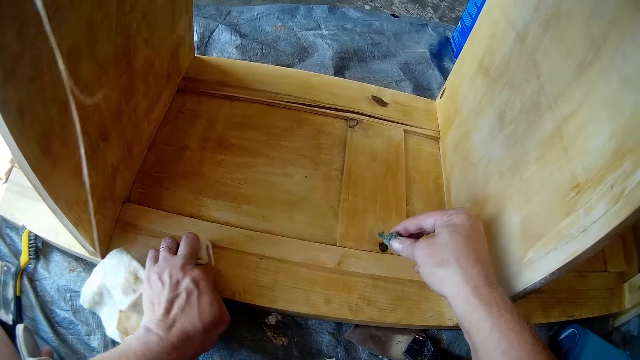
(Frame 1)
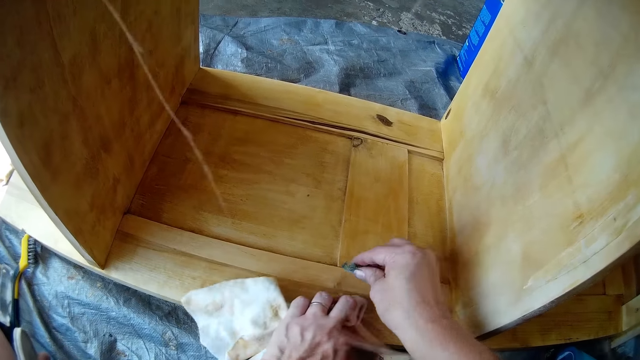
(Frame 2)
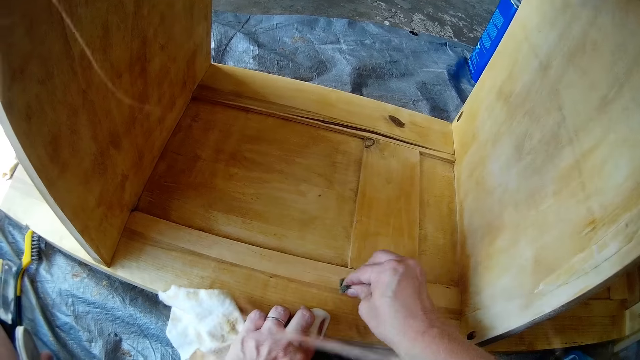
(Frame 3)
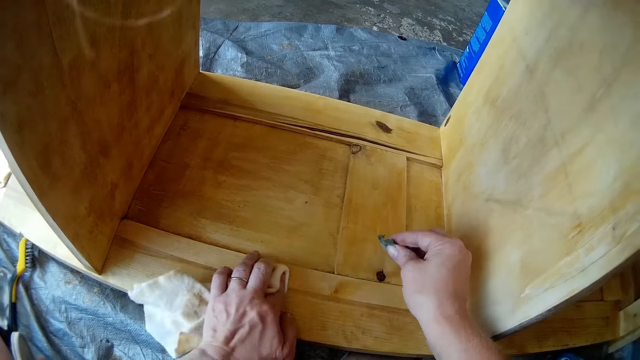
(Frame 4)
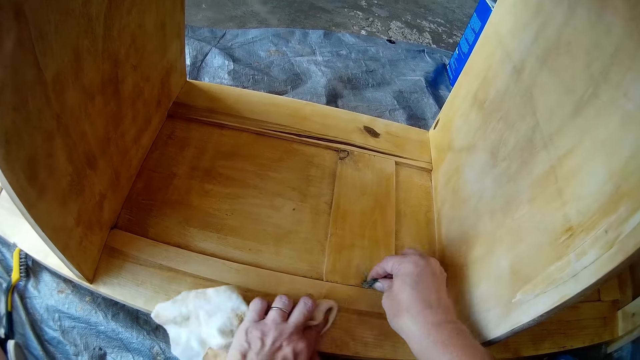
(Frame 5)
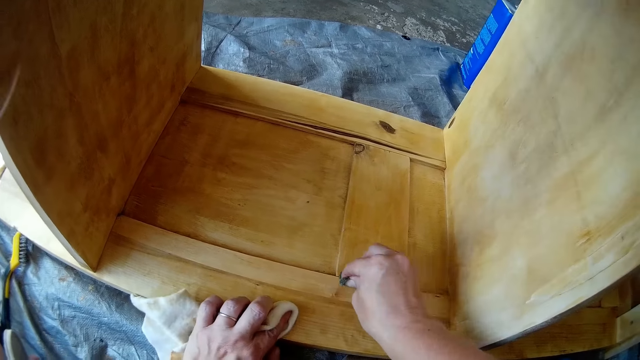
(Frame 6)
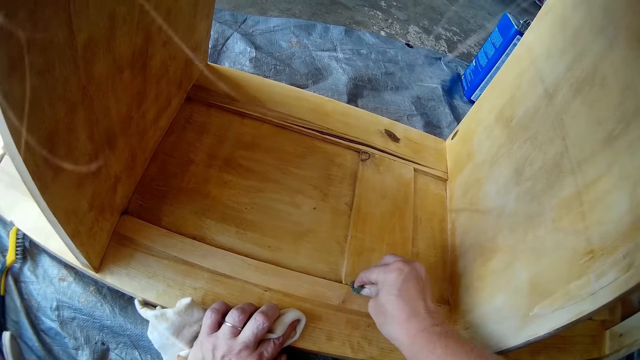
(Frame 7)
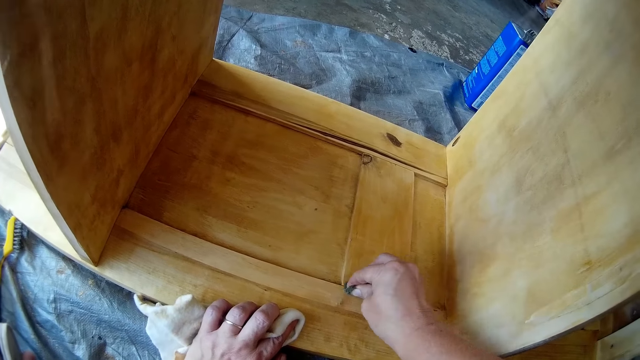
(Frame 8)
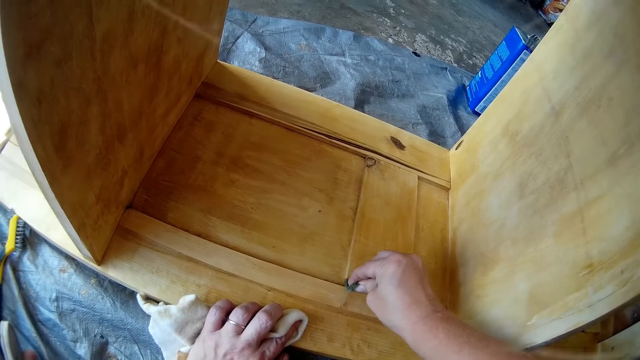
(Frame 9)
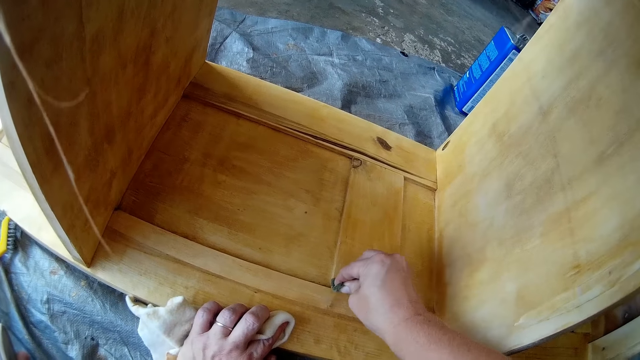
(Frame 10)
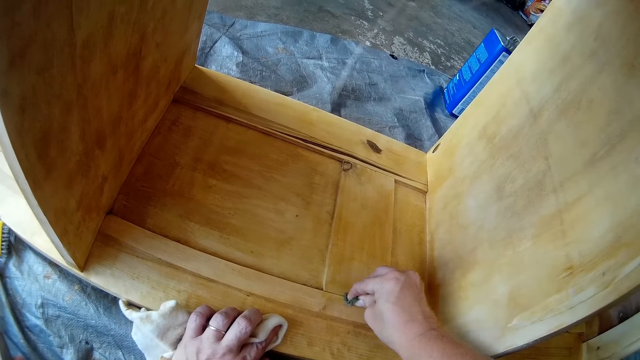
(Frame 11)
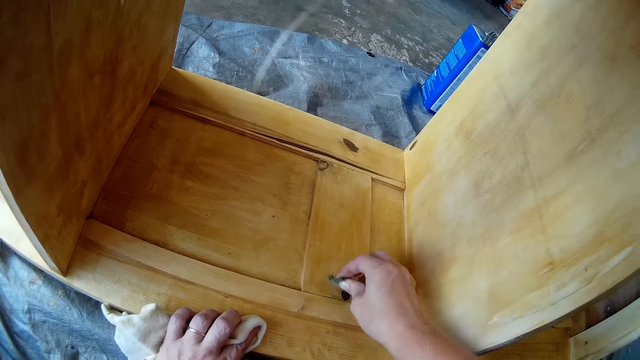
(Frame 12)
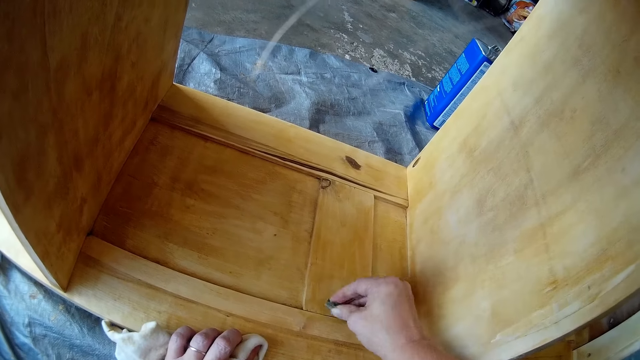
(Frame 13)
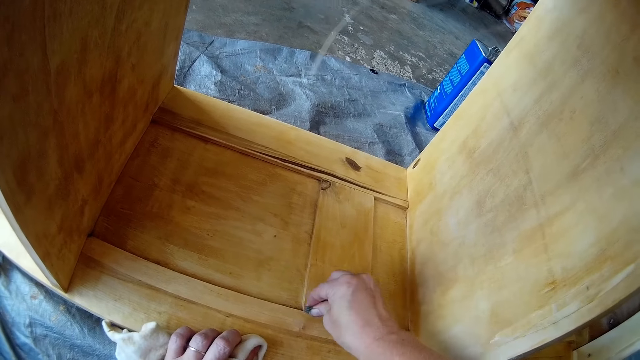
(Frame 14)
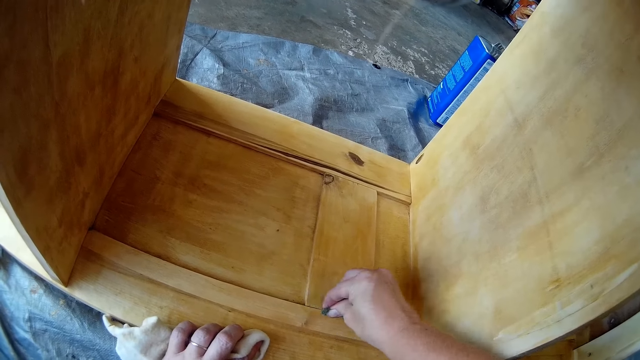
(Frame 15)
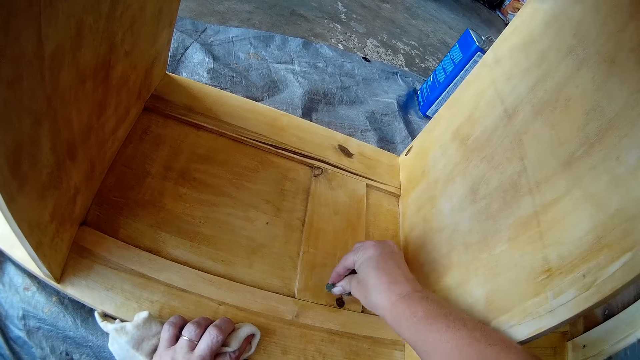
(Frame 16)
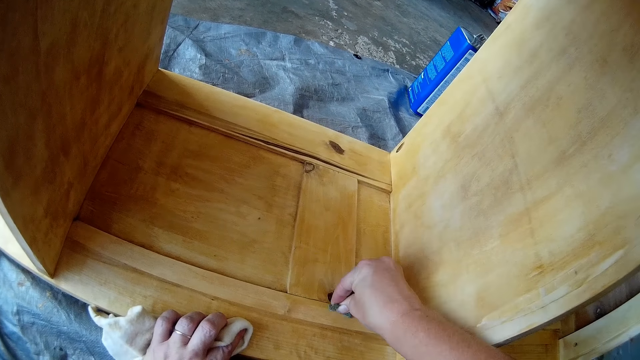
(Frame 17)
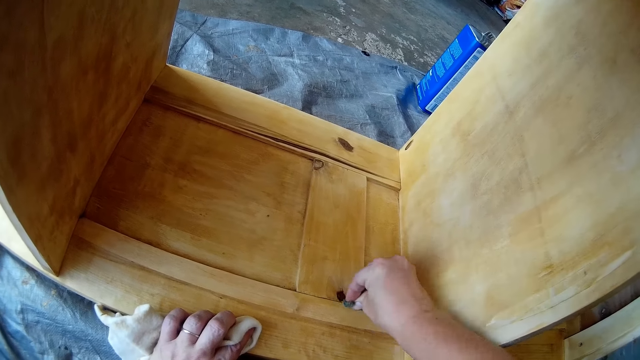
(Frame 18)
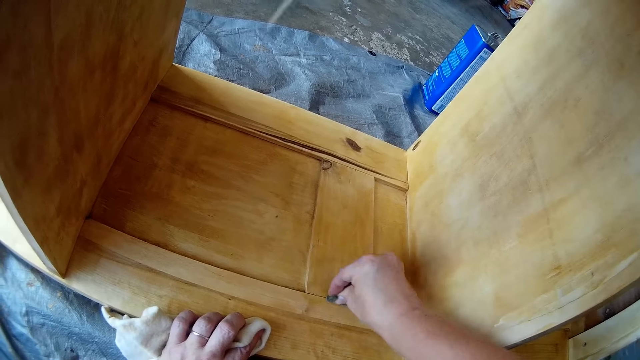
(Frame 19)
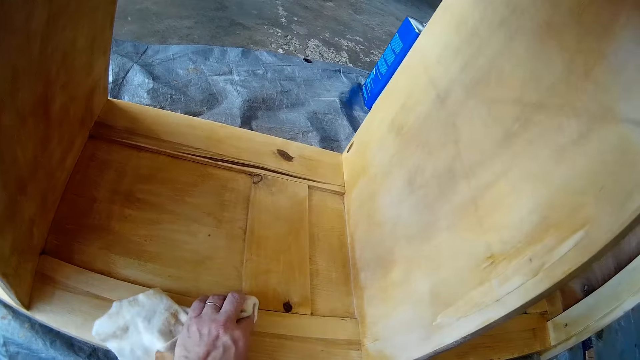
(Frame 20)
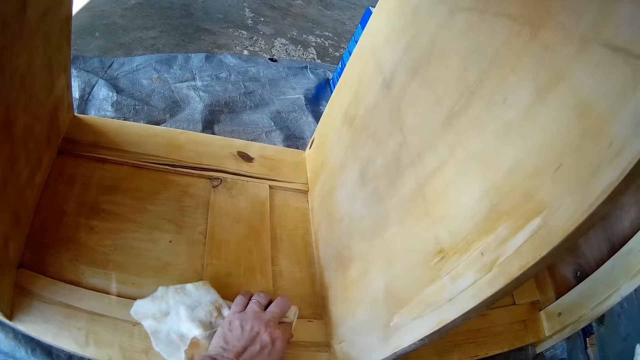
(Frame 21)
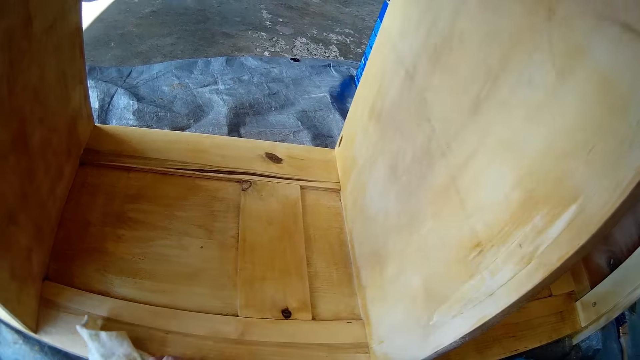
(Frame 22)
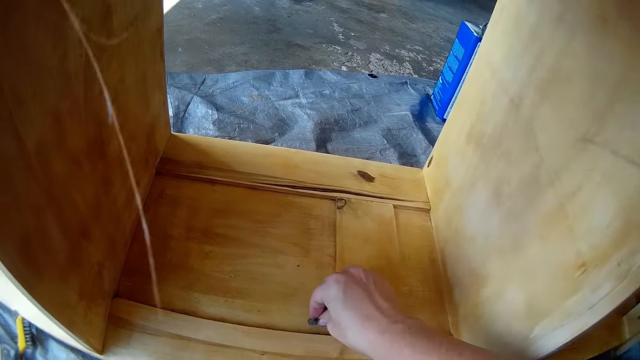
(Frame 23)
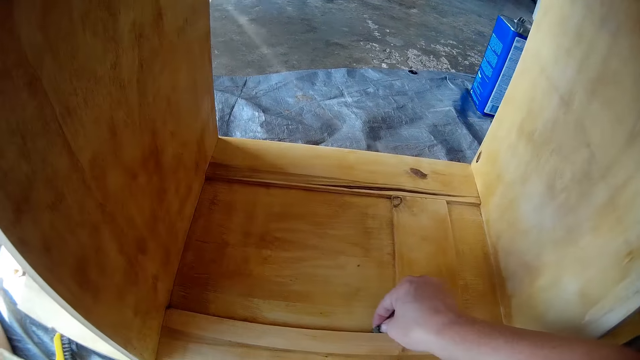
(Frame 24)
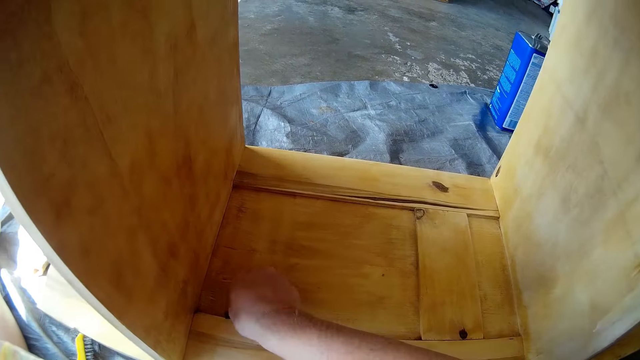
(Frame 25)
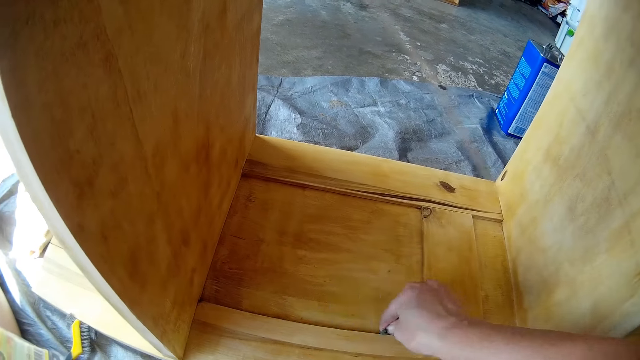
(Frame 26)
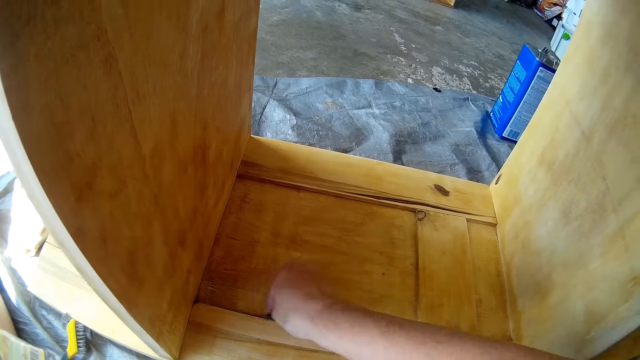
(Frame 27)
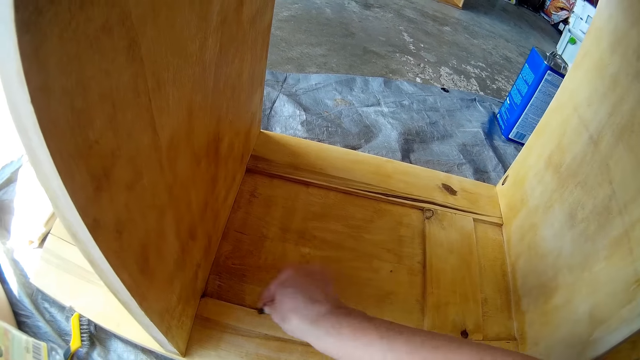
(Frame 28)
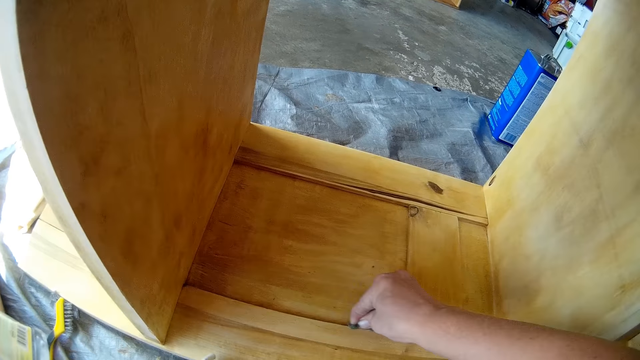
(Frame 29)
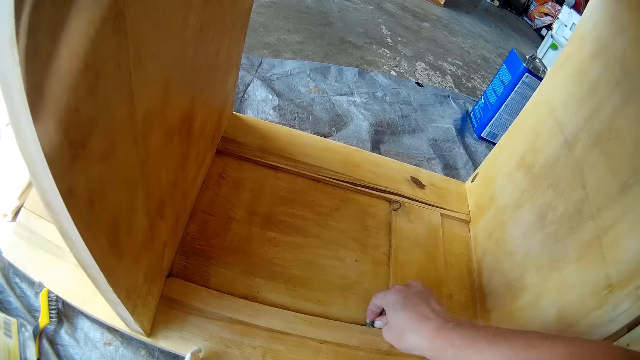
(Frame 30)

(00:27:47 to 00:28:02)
The camera wearer wipes the shelf with the cloth in her left hand. She scrubs the shelf with the sponge in her right hand. She wipes the shelf with the cloth in her left hand. She scrubs the shelf with the sponge in her right hand. She wipes the shelf with the cloth in her left hand. She scrubs the shelf with the sponge in her right hand.

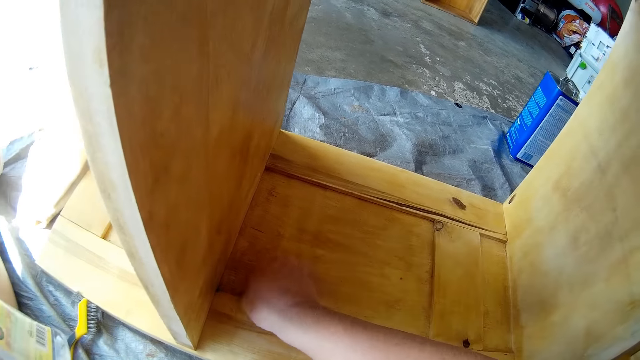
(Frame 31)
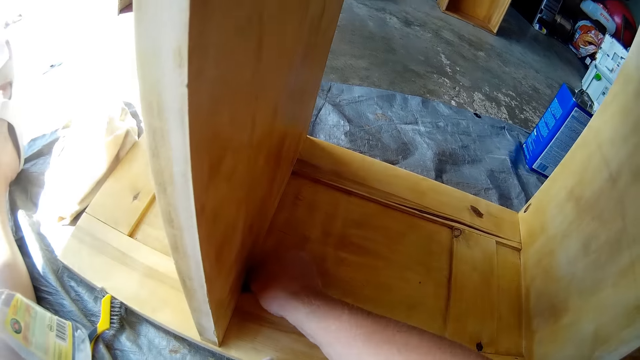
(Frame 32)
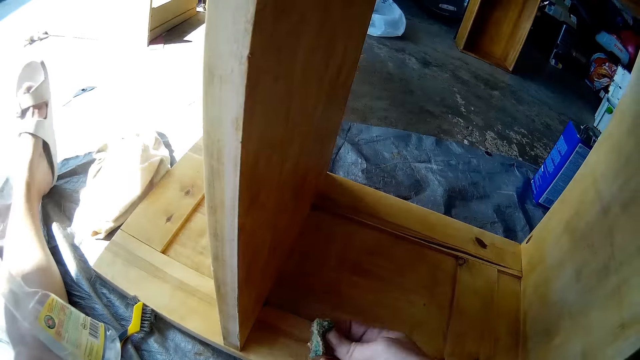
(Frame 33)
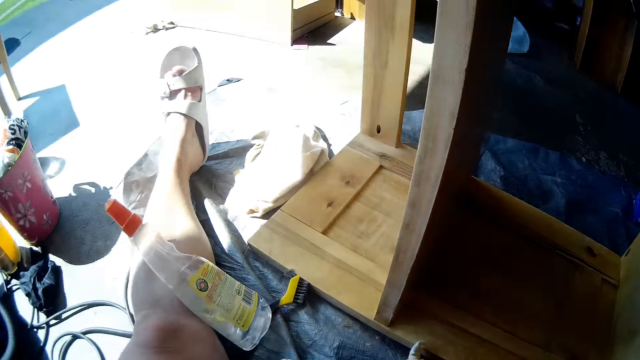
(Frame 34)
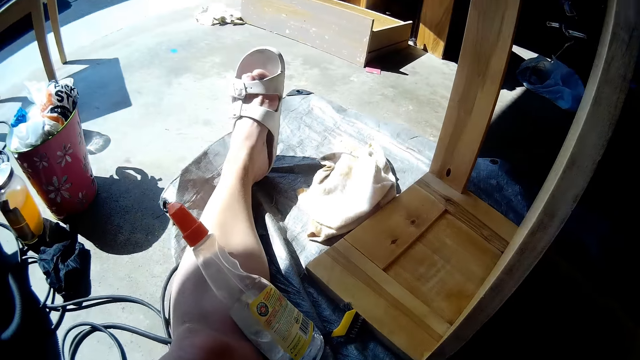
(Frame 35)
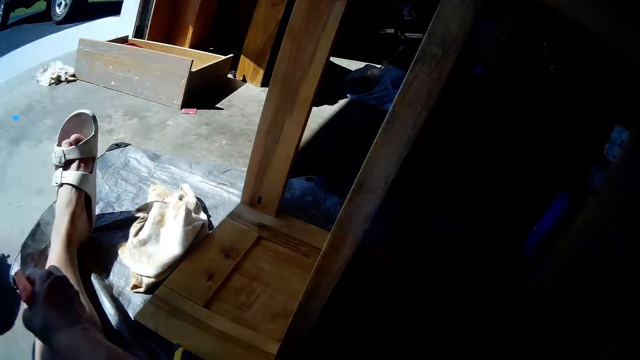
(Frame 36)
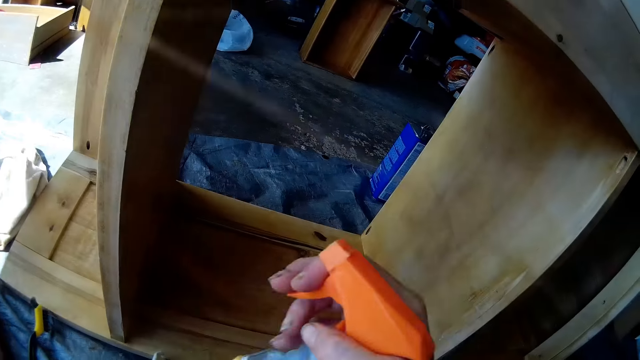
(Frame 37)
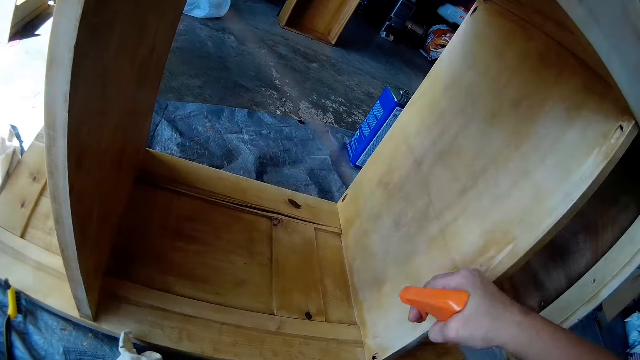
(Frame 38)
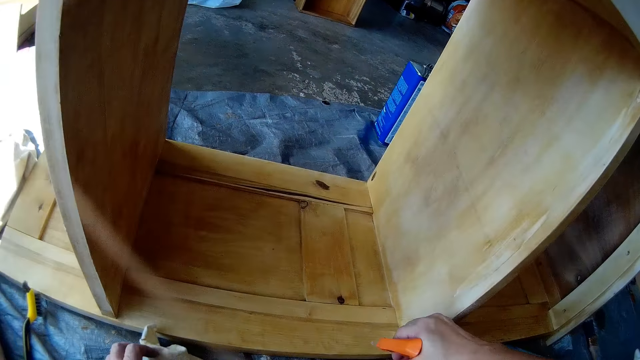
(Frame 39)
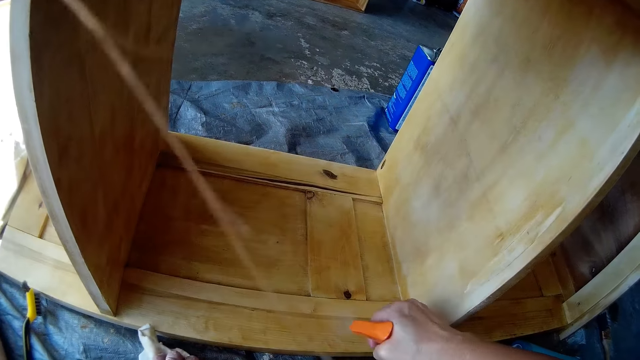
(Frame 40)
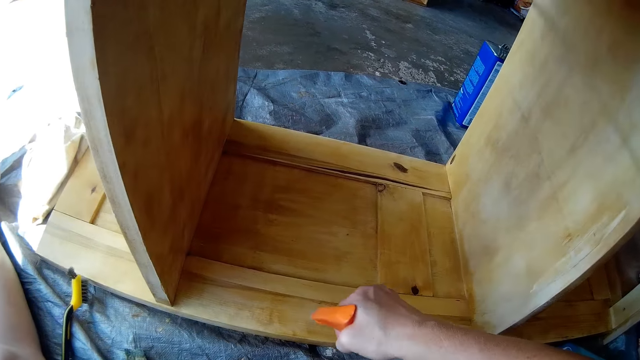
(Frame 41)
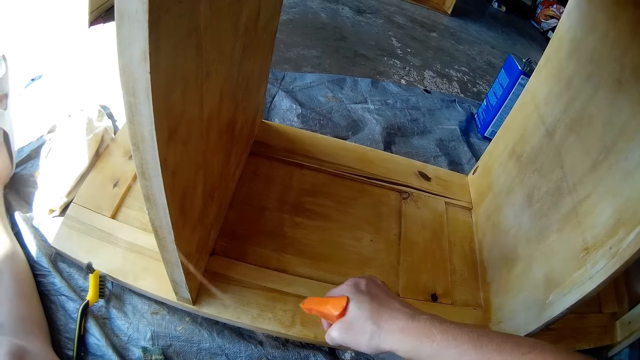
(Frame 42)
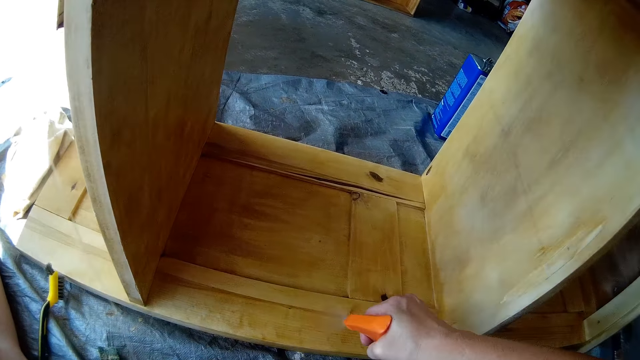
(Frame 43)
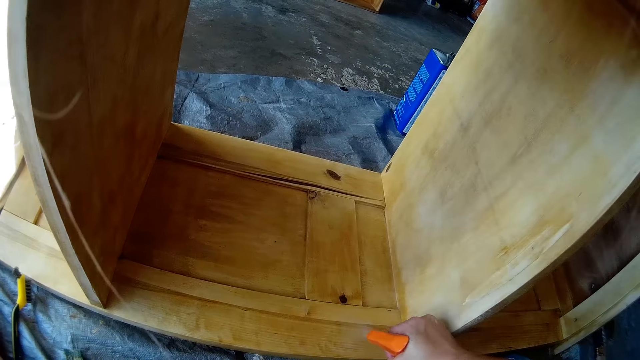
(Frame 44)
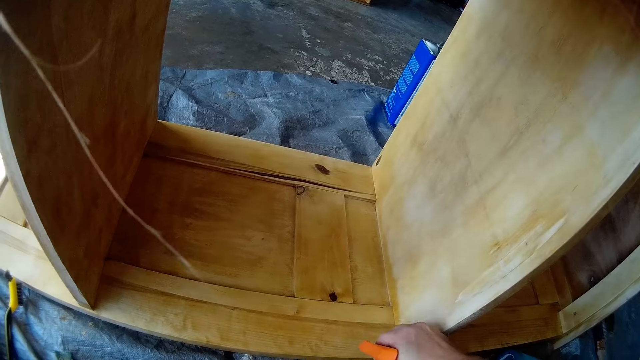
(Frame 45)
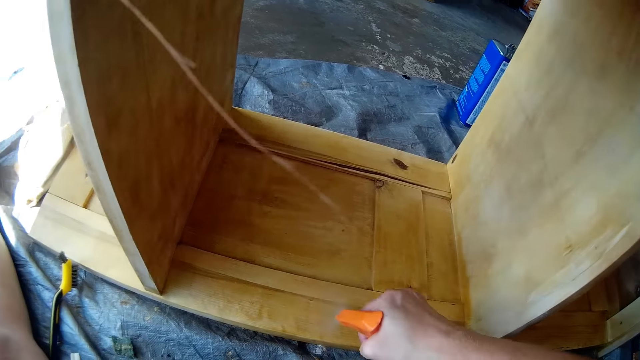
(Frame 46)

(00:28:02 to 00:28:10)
The camera wearer looks around. She picks up a spray bottle. She sprays the shelf with the wood spray in her right hand.
